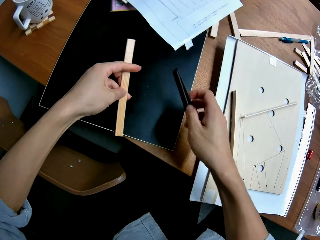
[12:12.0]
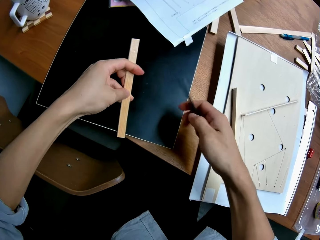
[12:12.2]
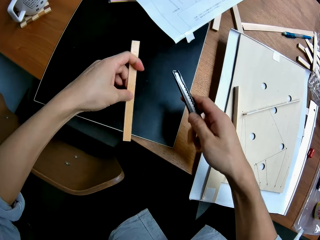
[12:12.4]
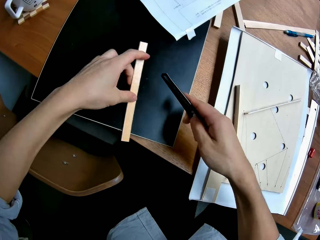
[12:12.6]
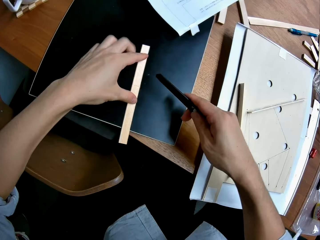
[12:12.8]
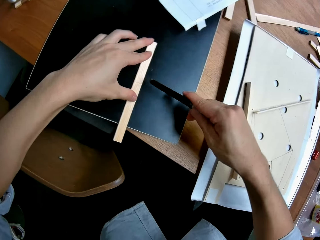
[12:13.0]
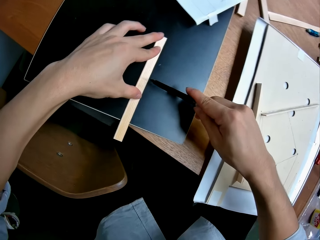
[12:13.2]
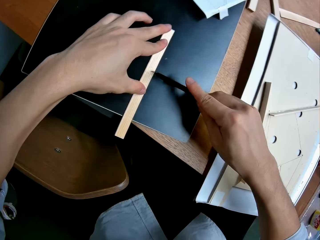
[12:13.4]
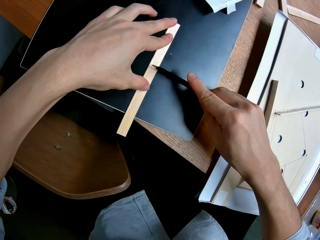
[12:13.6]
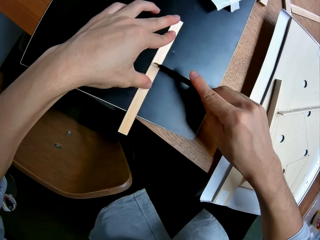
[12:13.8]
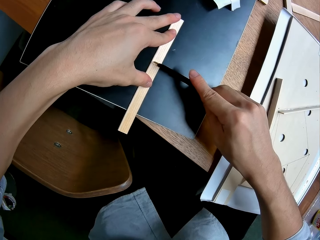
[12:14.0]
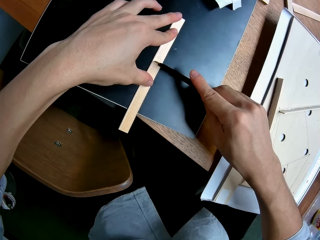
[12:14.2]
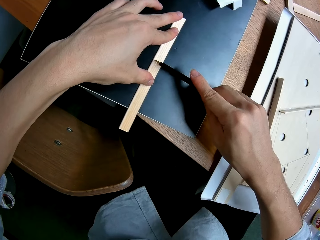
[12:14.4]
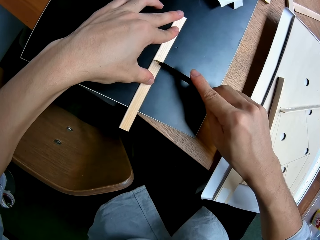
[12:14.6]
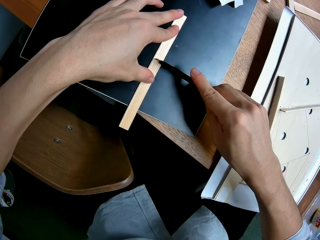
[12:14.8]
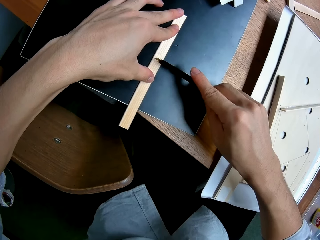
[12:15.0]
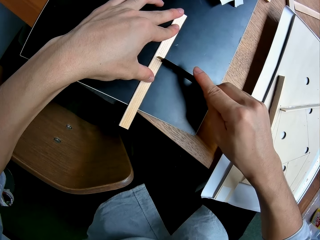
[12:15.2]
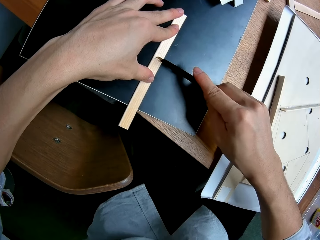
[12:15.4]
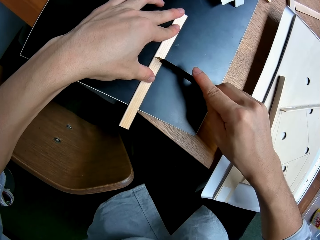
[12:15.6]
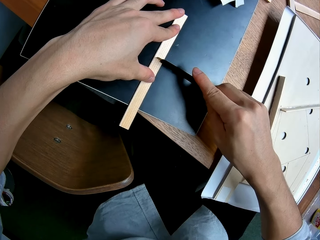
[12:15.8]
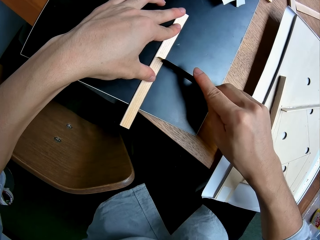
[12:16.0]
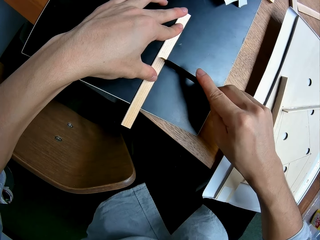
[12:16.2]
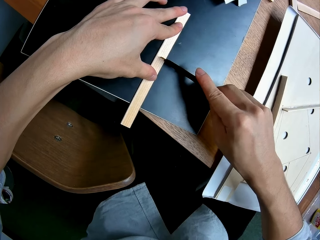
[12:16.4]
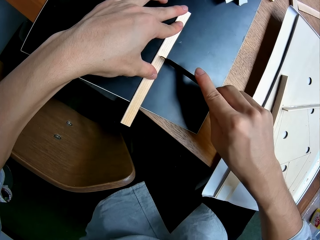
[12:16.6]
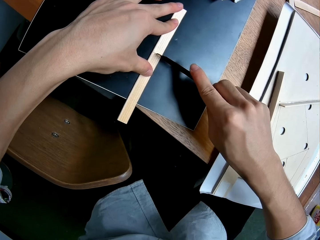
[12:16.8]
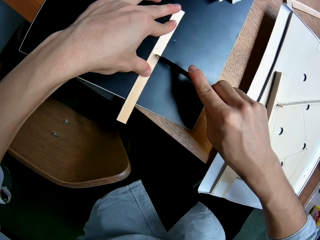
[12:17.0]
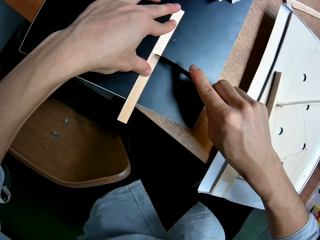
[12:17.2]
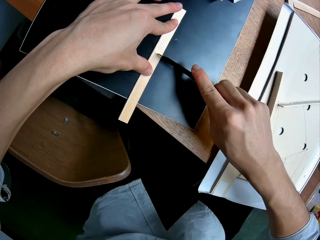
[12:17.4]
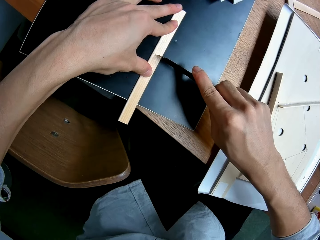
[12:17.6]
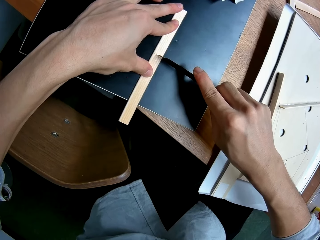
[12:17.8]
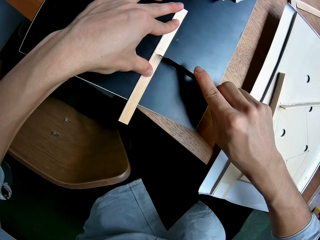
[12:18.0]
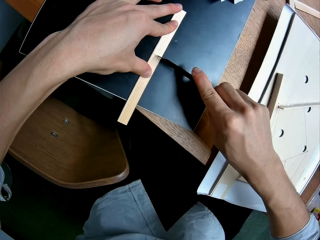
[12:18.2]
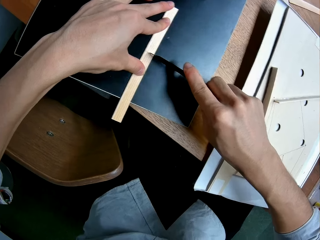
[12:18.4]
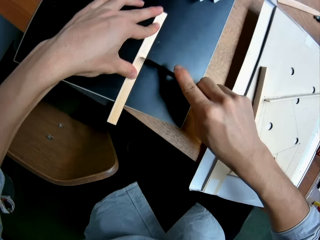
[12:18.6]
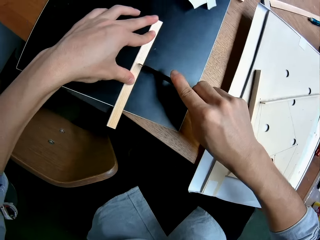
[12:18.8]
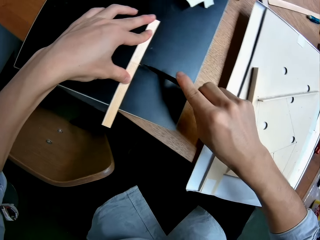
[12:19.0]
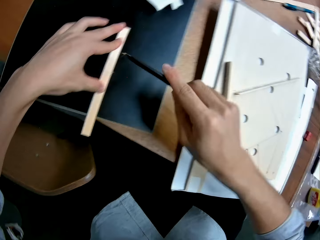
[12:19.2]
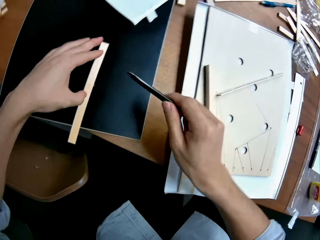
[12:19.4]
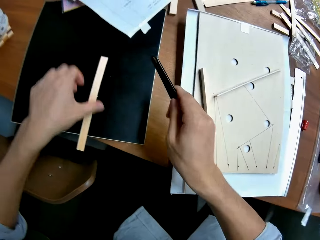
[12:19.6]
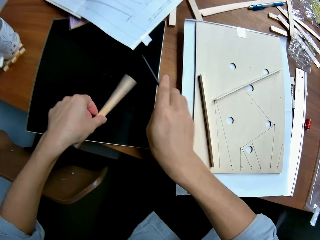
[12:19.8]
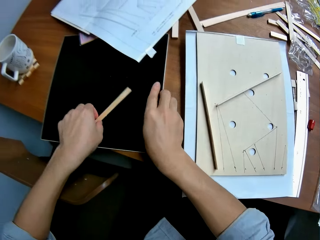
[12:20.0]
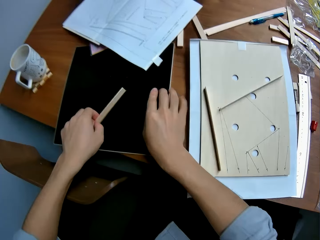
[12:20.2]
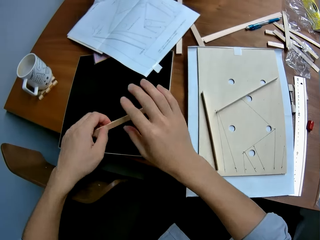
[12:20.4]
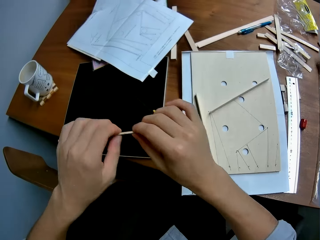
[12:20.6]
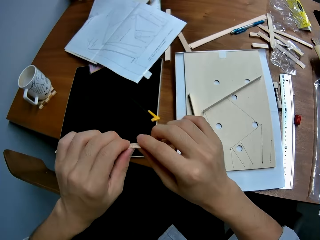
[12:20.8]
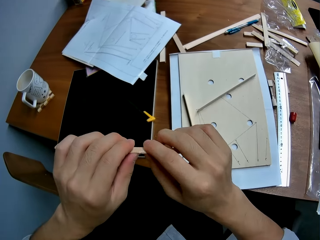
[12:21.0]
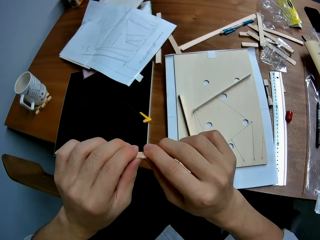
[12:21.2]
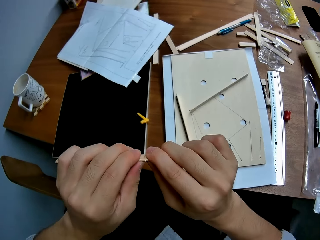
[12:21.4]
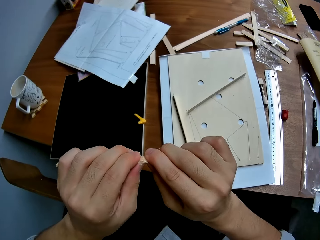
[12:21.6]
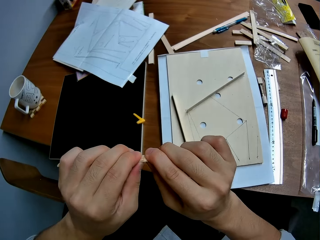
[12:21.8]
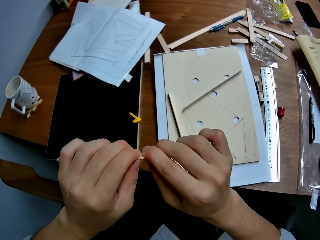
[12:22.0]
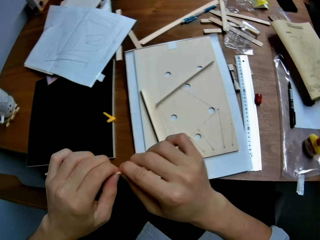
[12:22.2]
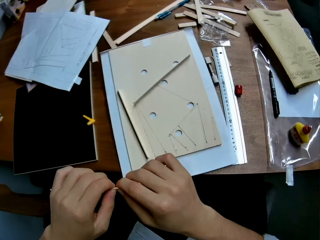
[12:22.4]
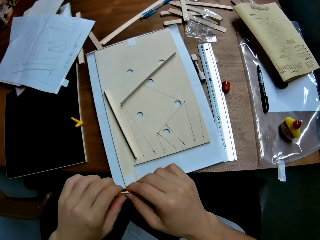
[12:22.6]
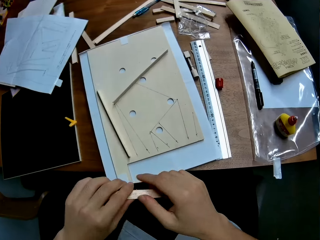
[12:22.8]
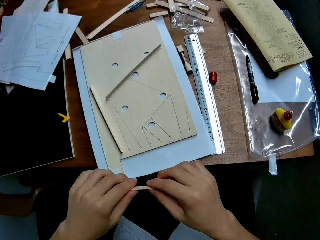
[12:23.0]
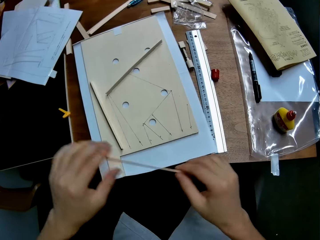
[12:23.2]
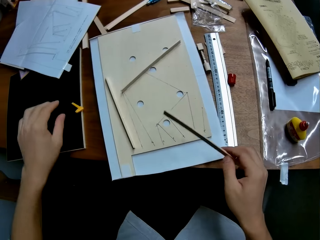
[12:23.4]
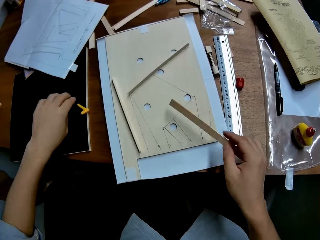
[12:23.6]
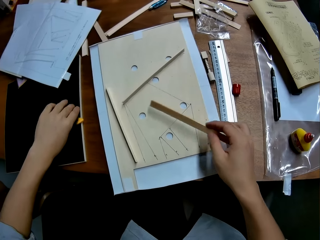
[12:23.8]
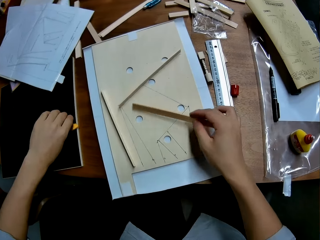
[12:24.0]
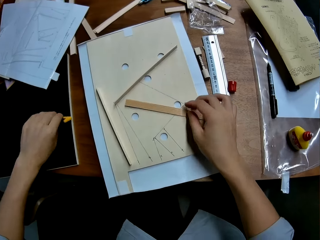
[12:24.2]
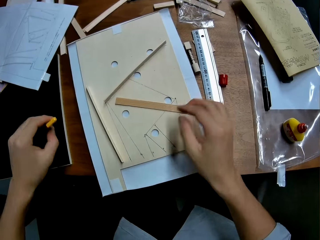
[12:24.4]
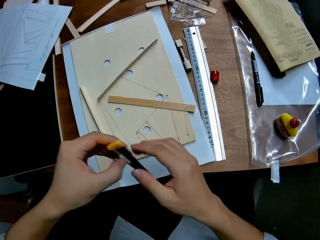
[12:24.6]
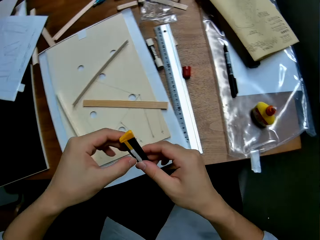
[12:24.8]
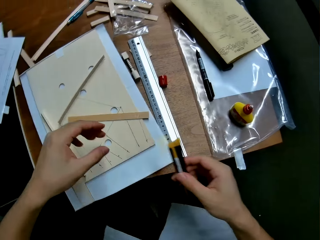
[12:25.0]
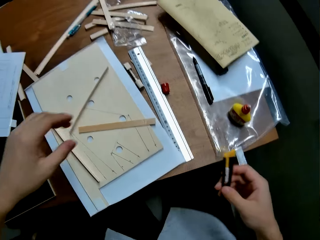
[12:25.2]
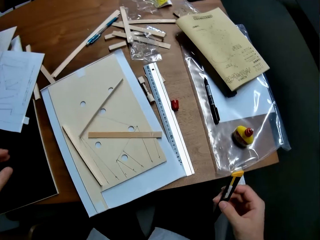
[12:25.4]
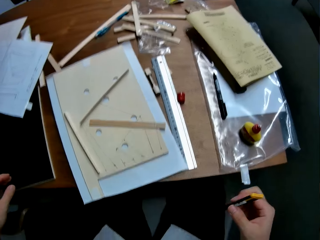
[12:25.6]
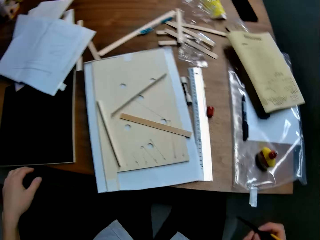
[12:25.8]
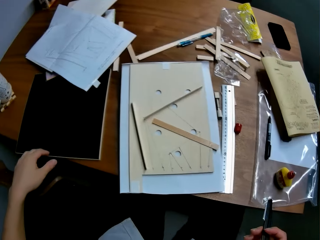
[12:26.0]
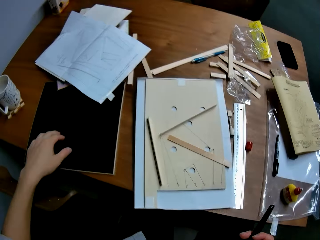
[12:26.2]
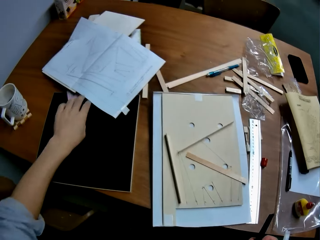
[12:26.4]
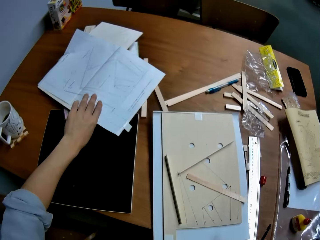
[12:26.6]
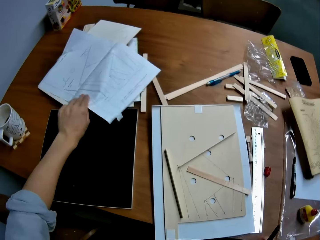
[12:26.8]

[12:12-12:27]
The camera wearer picks up the cutter blade or knife from the cutting sheet with his right hand. He places the piece of wood in his left hand on the cutting sheet. He cuts the piece of wood in his left hand with the cutter blade in his right hand. He picks up the piece of wood from the cutting sheet with his left hand. He drops the cutter blade in his right hand on the cutting sheet. He holds the piece of wood with both hands. He picks up the cutter blade from the cutting sheet with his left hand. He drops the piece of wood in his right hand on the woodwork on the table. He holds the knife with his hands. He passes the cutter blade from his left hand to his right hand.

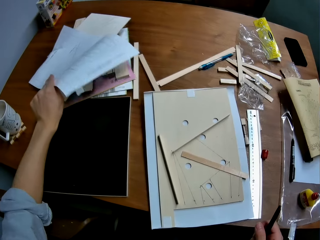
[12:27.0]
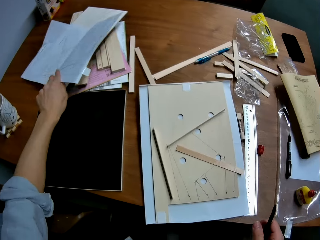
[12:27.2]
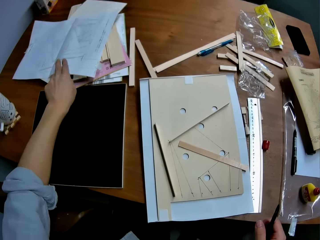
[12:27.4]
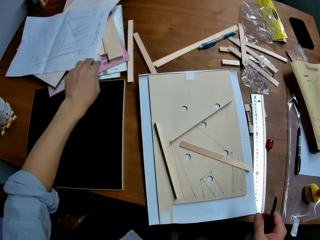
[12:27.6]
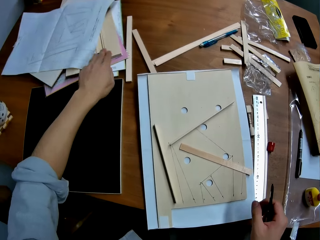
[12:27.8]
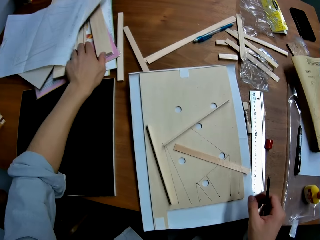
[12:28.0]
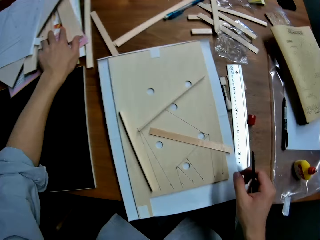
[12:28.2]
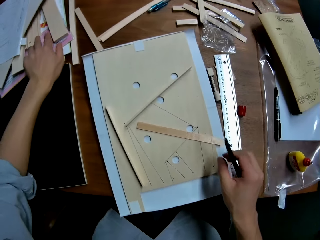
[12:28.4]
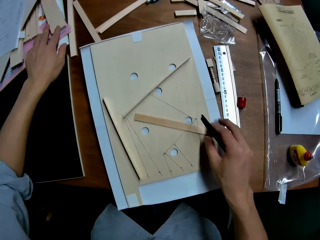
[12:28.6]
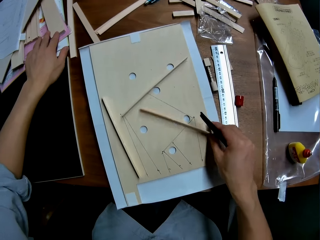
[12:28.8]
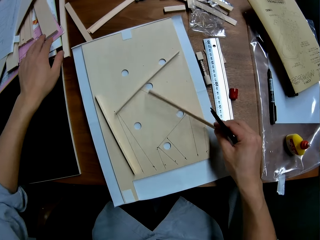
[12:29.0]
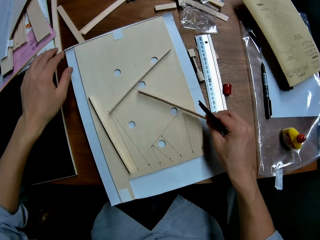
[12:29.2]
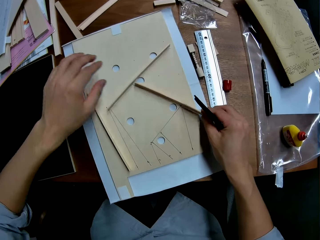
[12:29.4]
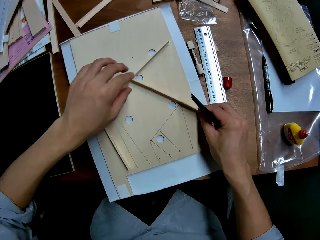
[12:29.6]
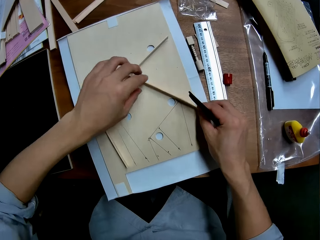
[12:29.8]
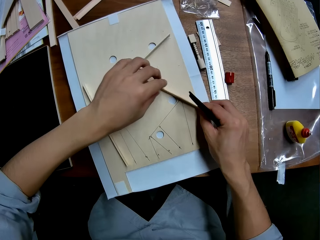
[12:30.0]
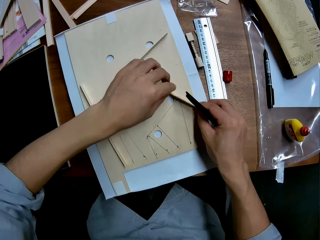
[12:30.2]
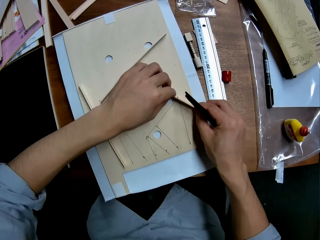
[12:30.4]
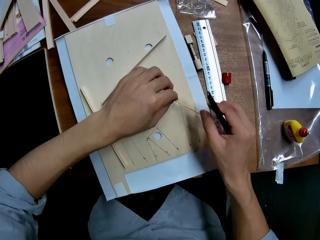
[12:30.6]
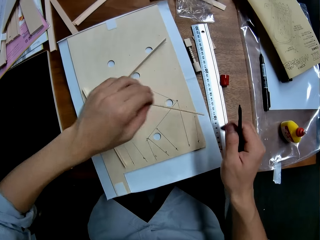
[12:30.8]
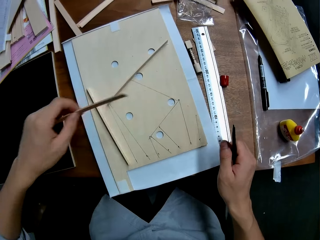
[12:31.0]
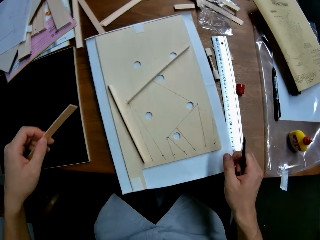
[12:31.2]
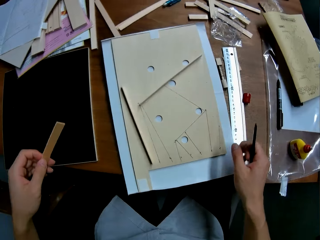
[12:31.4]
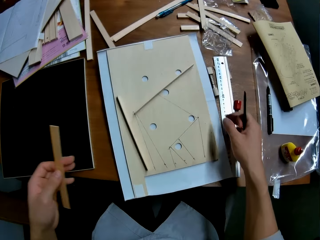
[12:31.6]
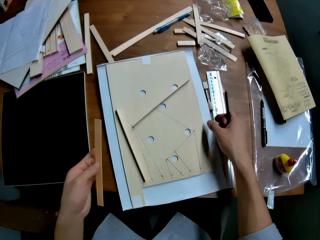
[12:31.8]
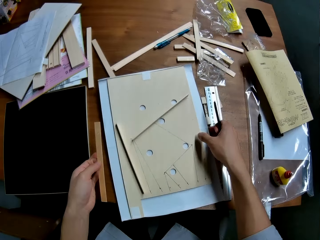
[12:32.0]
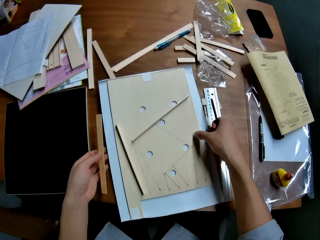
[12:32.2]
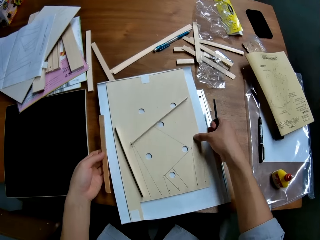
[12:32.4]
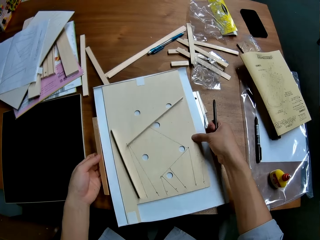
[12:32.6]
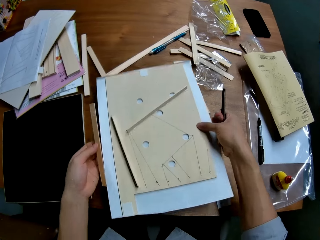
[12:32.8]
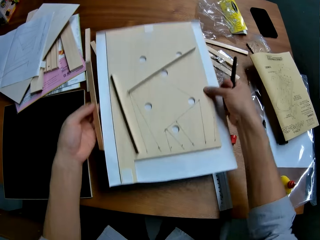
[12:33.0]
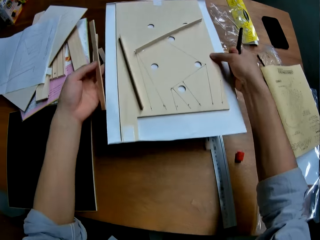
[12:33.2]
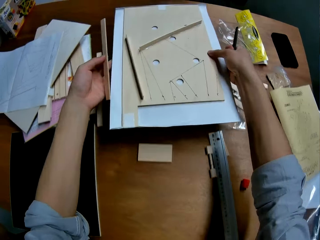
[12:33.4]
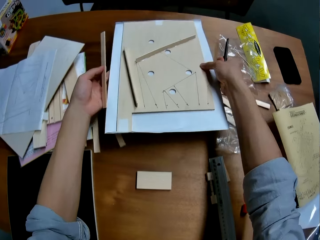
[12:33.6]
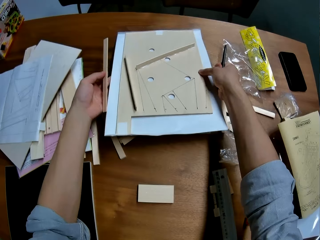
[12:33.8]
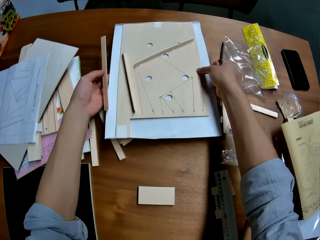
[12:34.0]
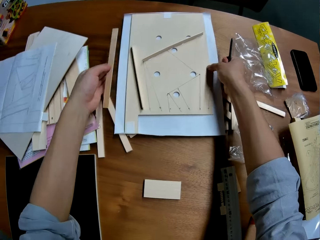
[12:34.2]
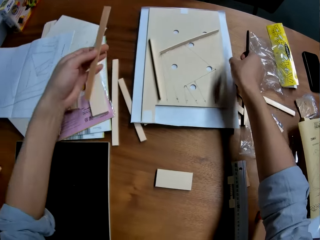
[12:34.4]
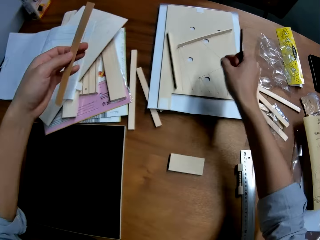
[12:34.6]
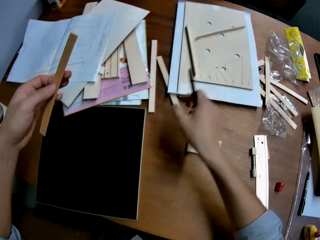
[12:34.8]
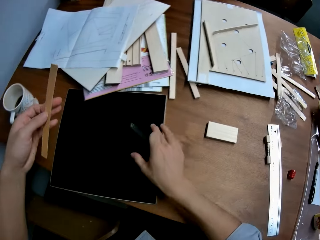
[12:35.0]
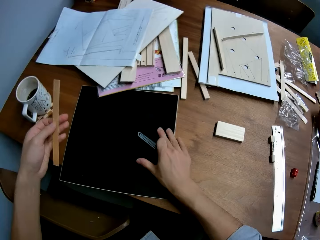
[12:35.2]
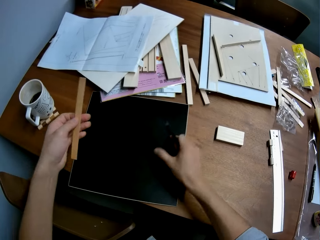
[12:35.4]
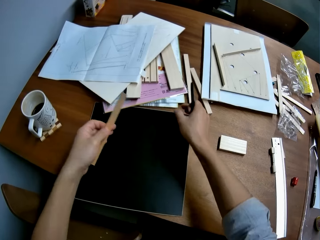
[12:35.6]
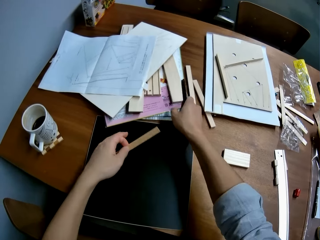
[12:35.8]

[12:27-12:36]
The camera wearer moves a paper on the table with his left hand. He holds the paper with his hands. He holds the piece of cardboard with his hands. He stands a piece of wood on the woodwork with his right hand. He picks up the piece of wood from the woodwork with his left hand. He holds the piece of cardboard with his hands. He picks up the woodwork from the table with both hands. He places the woodwork on the table. He holds the piece of cardboard with his hands. He moves the piece of wood on the table. He holds the cutting sheet on the table with both hands.
